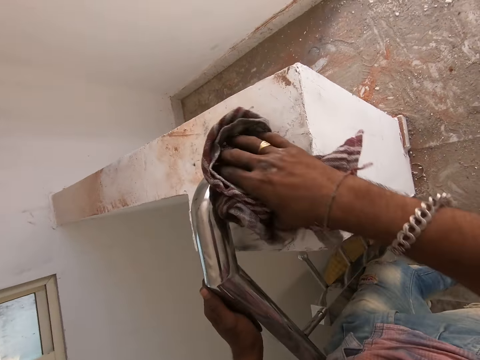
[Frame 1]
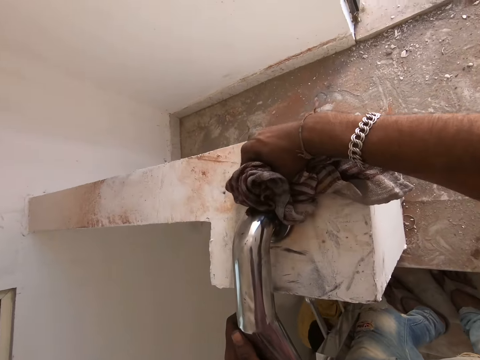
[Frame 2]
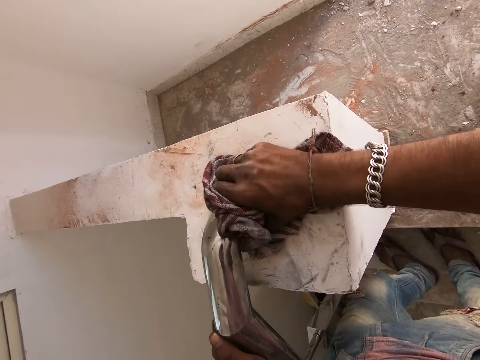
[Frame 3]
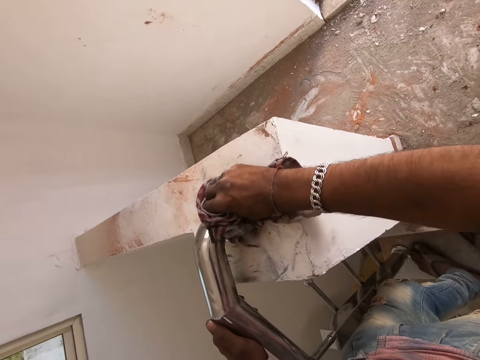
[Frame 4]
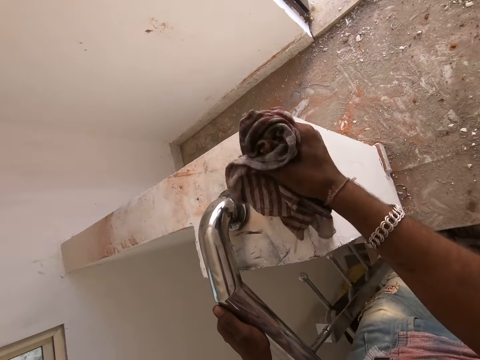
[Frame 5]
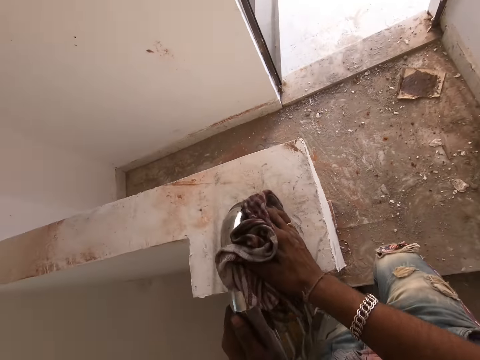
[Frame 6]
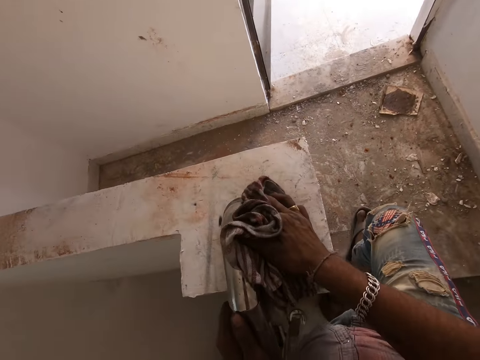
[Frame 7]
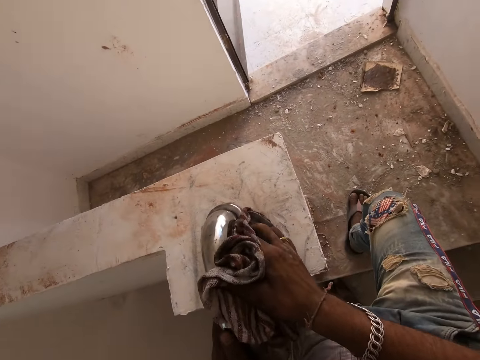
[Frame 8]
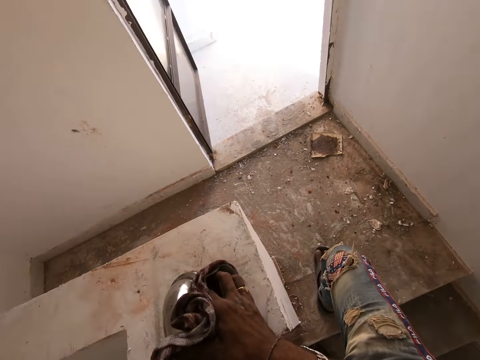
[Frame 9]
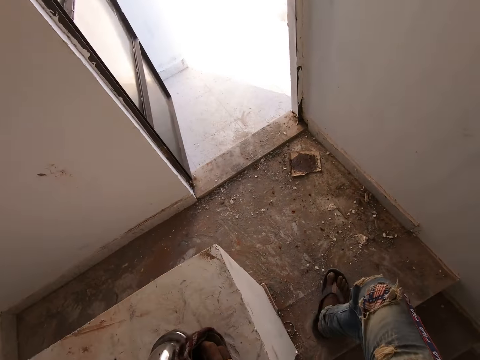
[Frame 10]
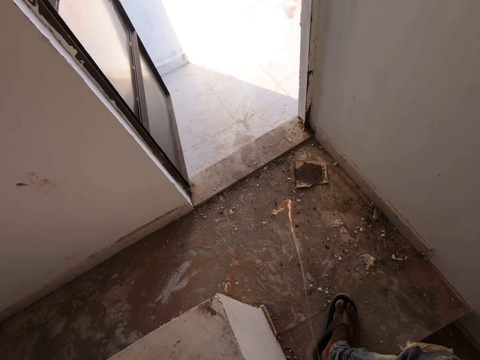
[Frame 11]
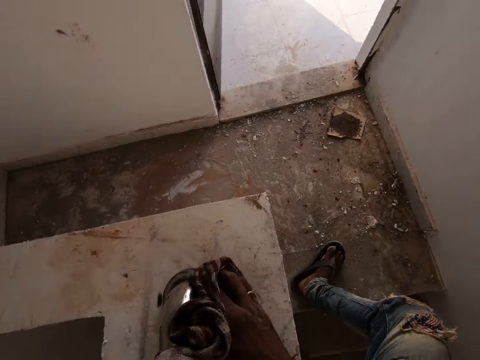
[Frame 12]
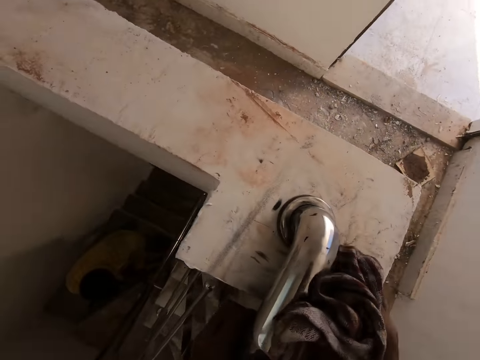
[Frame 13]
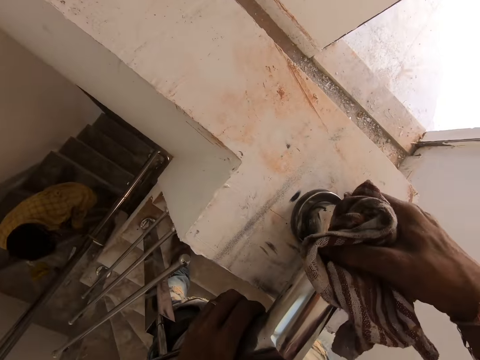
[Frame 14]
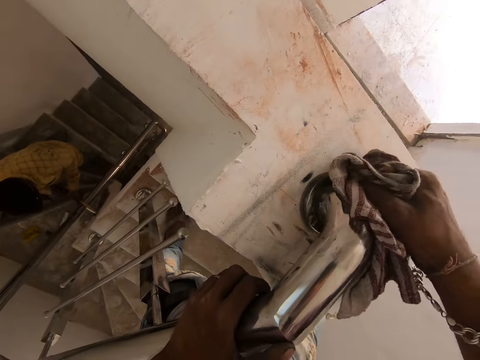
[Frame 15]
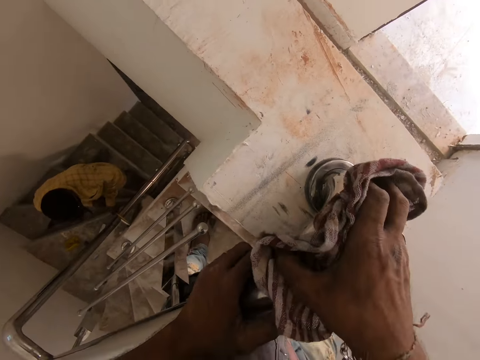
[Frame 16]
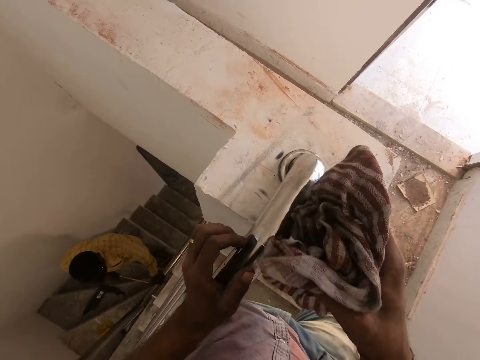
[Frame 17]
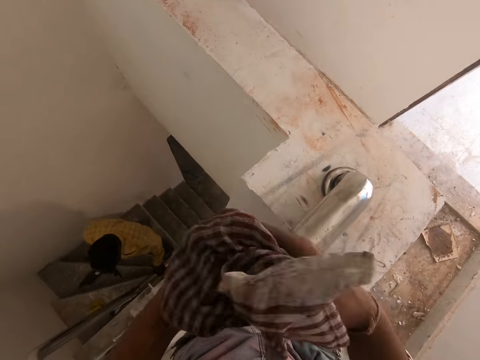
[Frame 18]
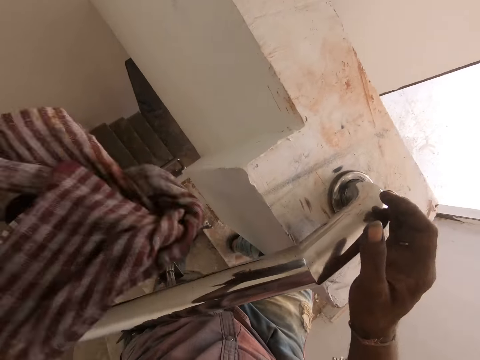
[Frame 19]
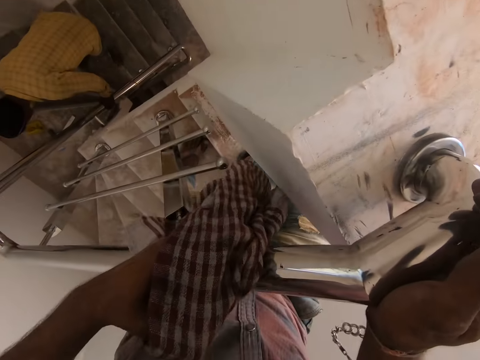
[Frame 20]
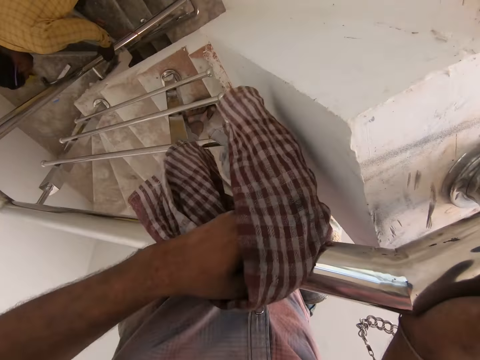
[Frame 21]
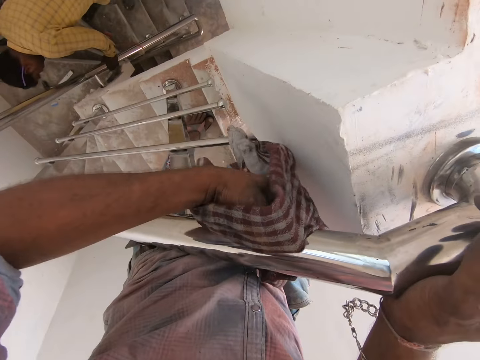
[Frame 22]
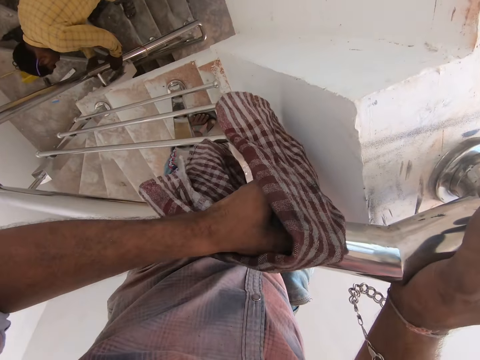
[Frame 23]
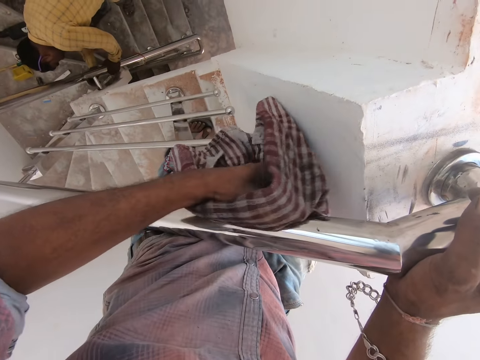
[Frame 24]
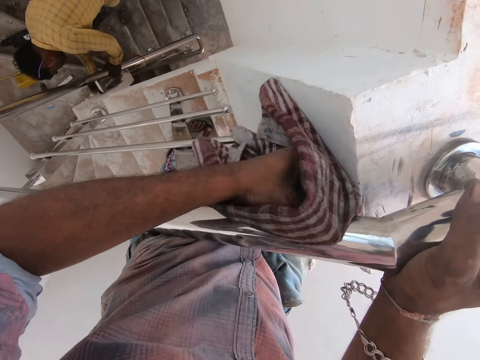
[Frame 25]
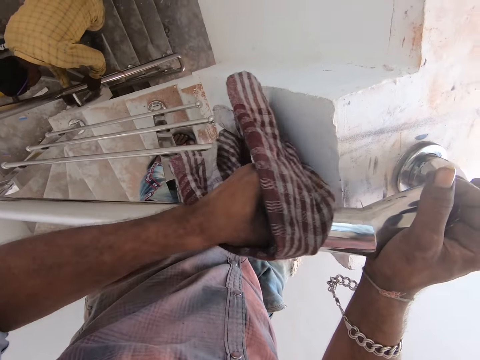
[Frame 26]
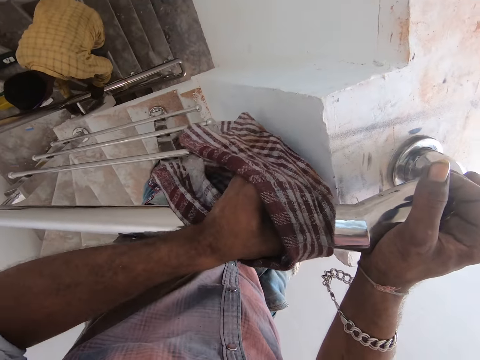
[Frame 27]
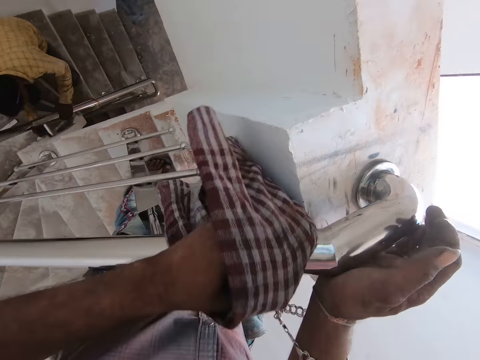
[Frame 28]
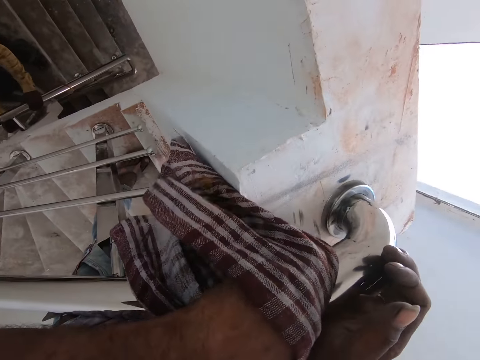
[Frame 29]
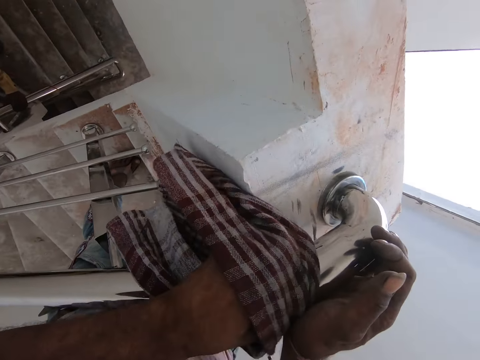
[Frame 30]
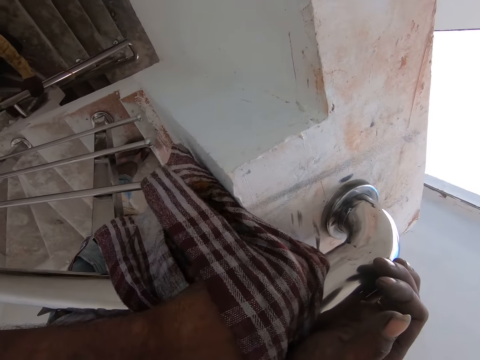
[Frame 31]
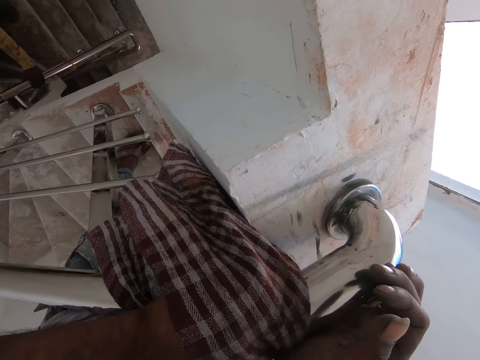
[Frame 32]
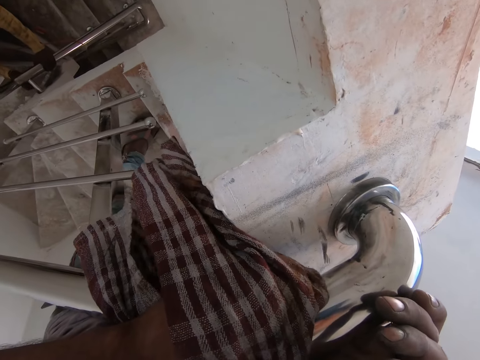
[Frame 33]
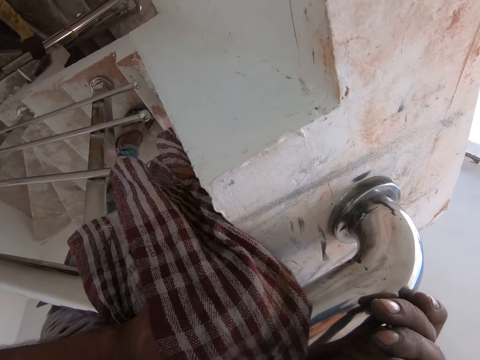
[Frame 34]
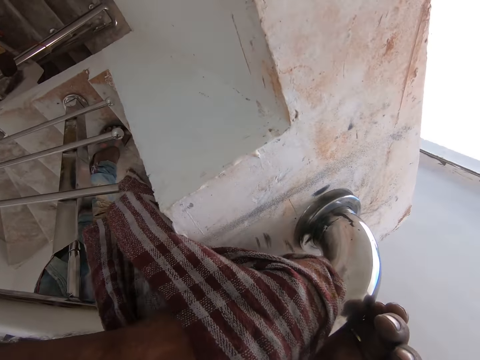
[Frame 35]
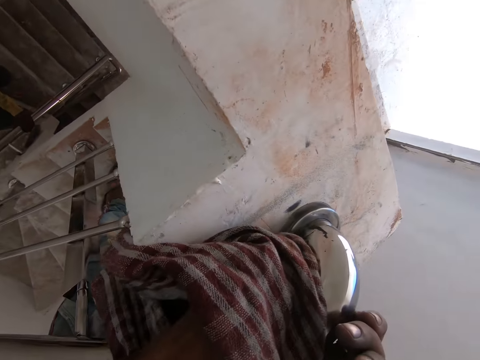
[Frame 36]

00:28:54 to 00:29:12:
The camera wearer brings his right foot up the stairs. He spits on the floor. He transfers the cloth from his right hand to the left hand. He cleans the stair railing with the cloth and puts his right hand on the stair railing. He wipes the metallic pipe with the cloth.

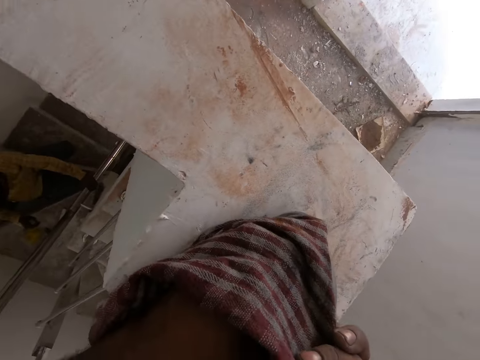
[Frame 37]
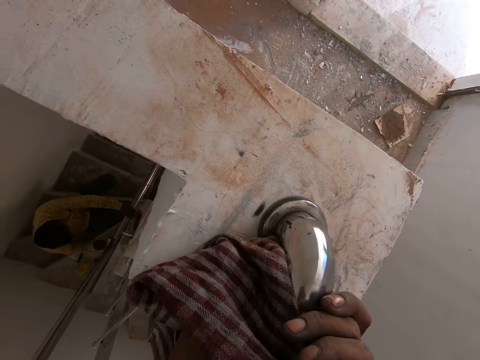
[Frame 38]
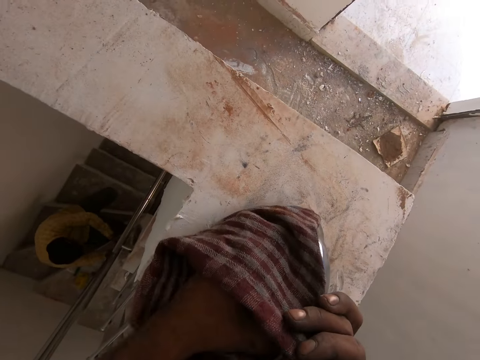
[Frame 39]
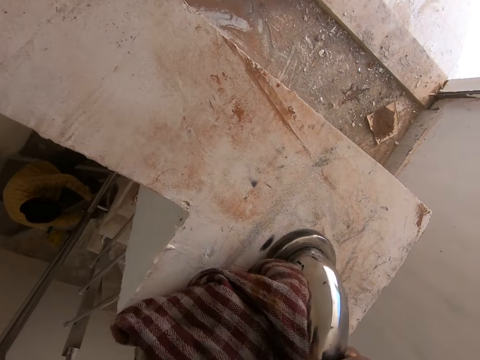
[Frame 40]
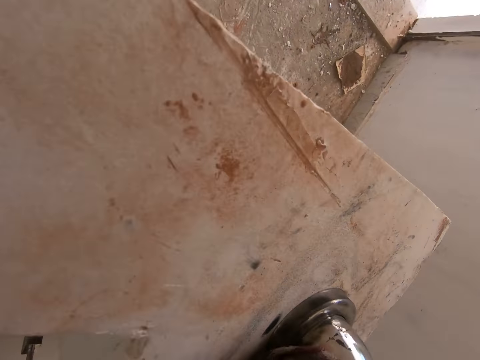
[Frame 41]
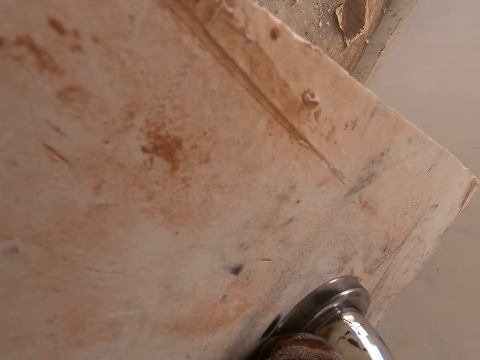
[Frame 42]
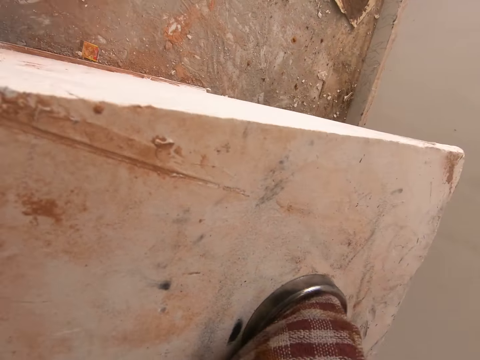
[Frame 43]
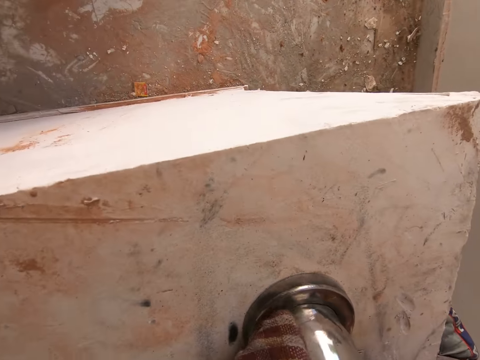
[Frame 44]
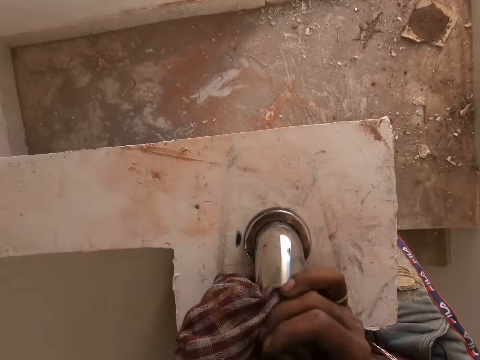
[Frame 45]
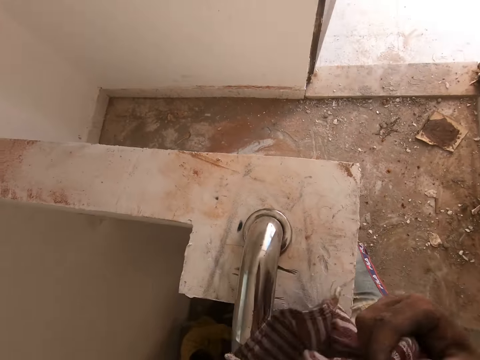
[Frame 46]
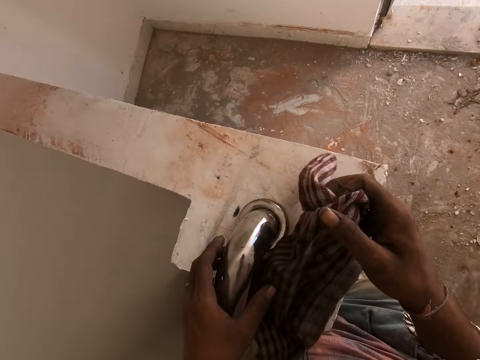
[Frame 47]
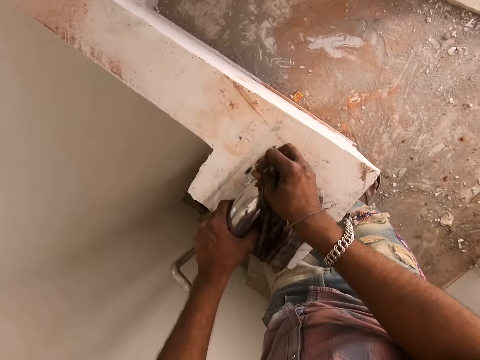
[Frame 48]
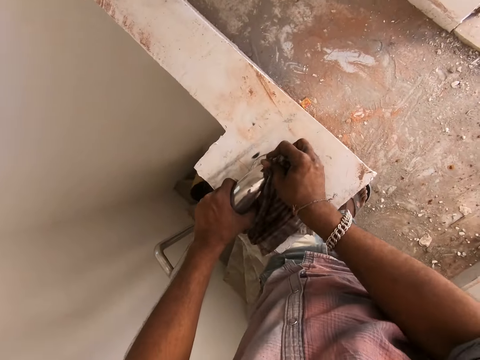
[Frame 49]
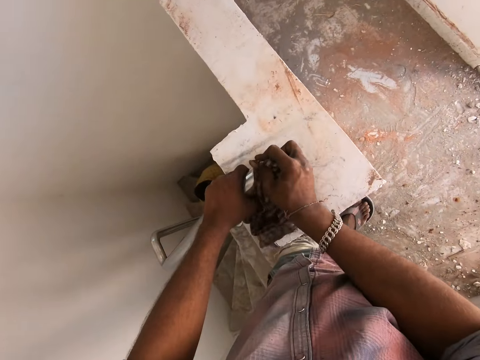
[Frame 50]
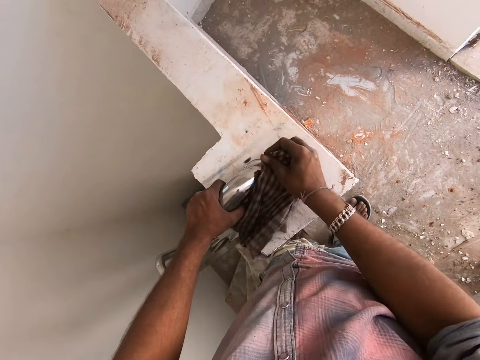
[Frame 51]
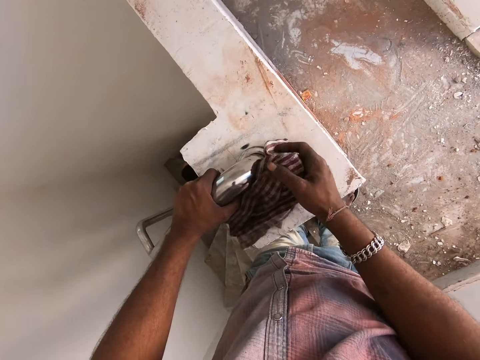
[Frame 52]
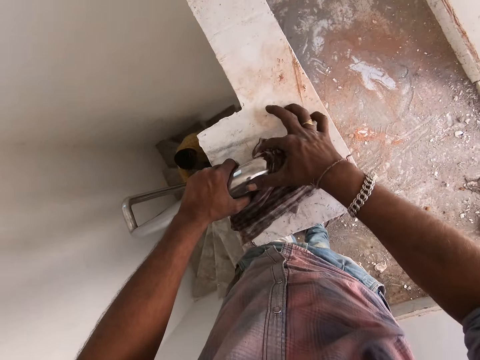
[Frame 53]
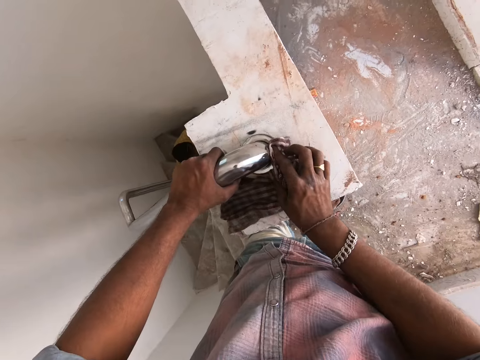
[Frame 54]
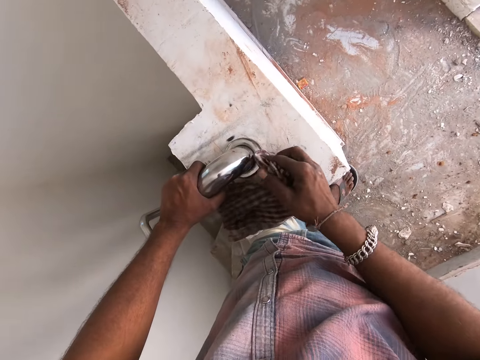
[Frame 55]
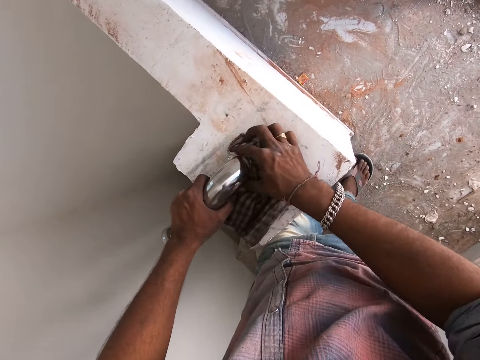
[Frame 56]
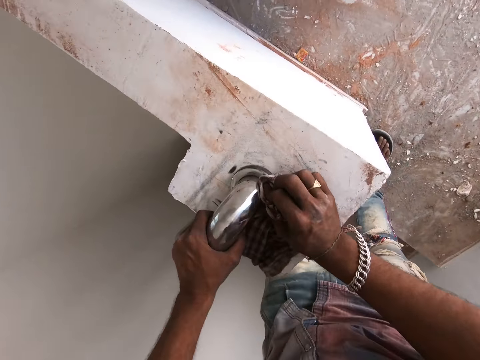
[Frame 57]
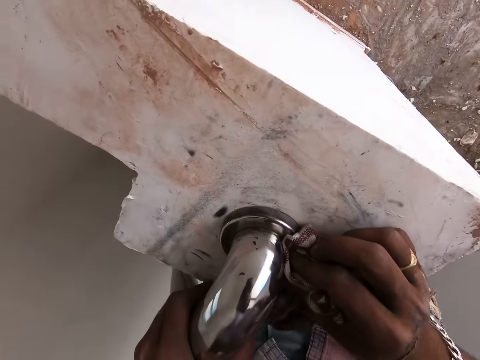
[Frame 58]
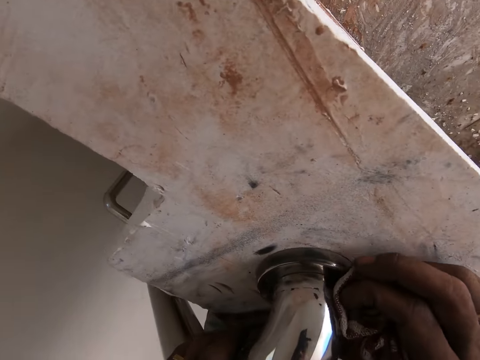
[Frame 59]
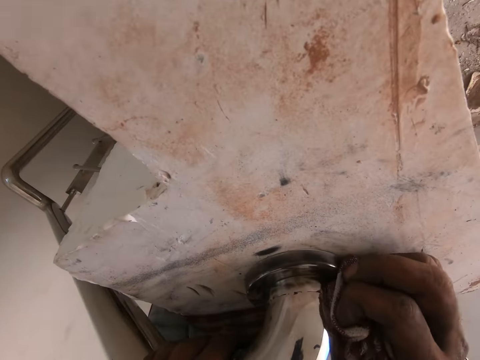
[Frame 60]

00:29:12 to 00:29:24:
A person fixes the metallic pipe on the wall. The camera wearer wipes the other side of the metallic pipe with the cloth. The person hits something. The camera wearer wipes the metallic pipe with the cloth.
